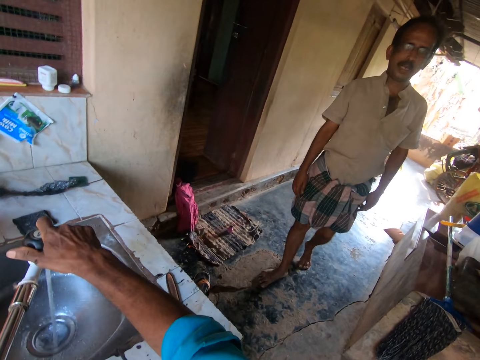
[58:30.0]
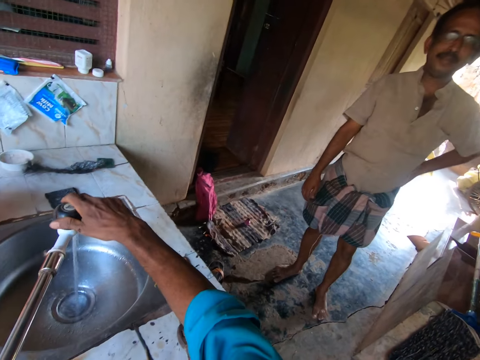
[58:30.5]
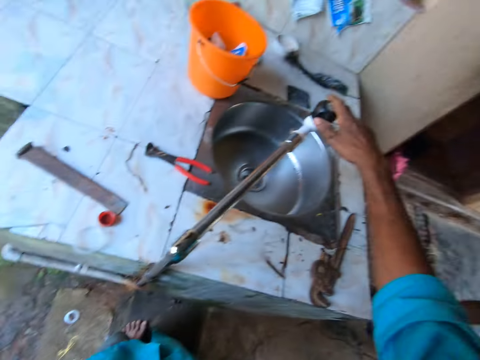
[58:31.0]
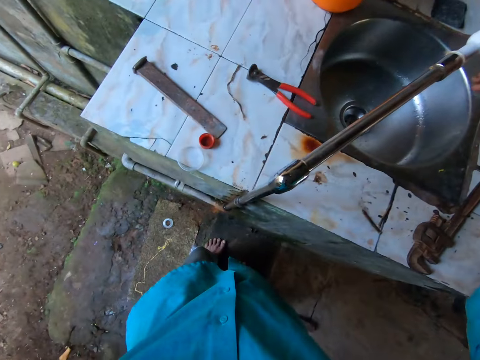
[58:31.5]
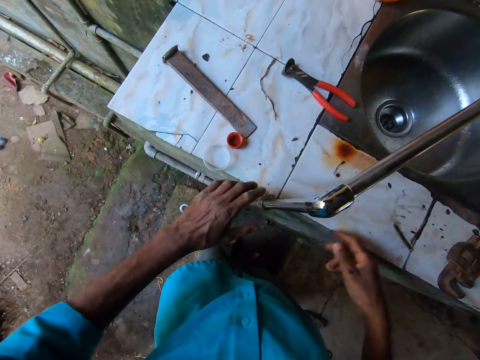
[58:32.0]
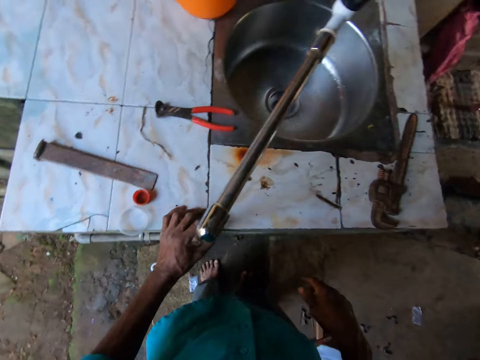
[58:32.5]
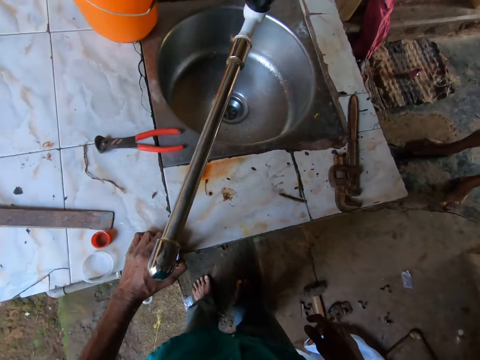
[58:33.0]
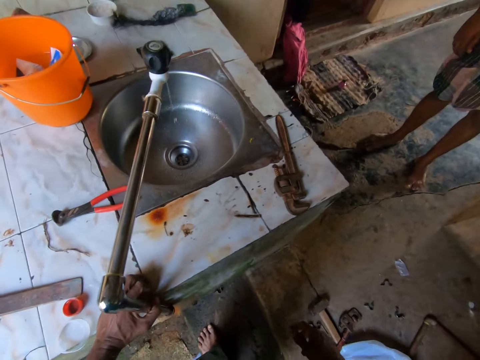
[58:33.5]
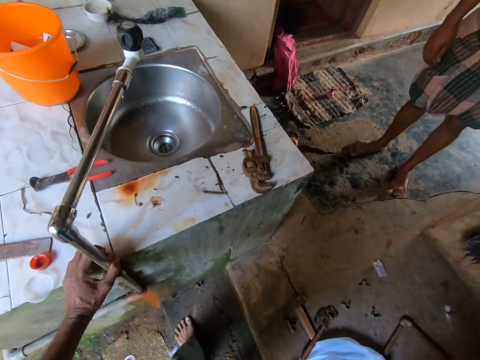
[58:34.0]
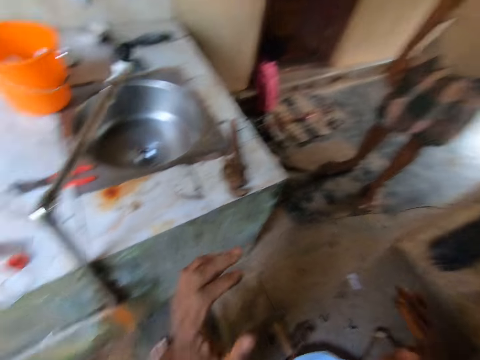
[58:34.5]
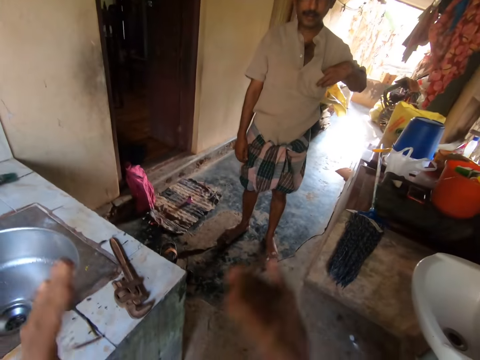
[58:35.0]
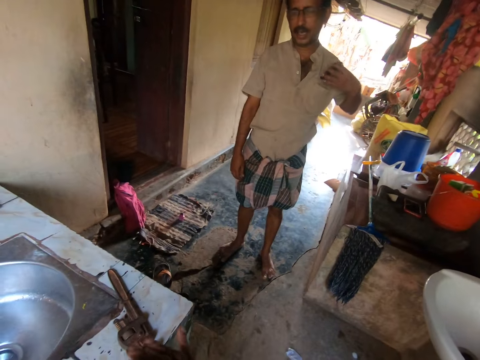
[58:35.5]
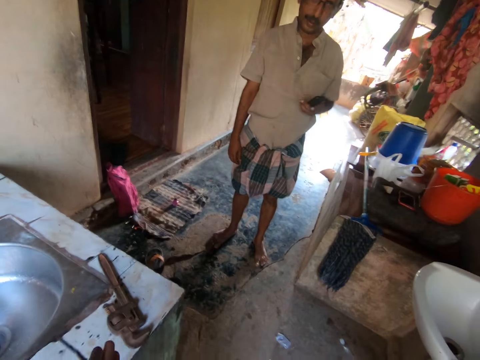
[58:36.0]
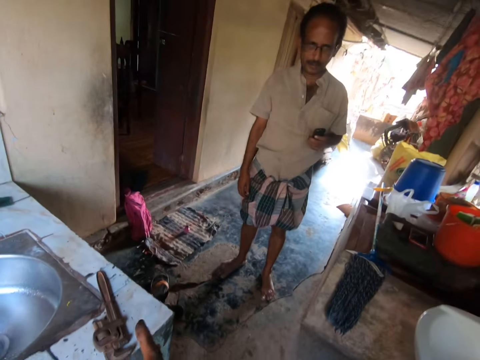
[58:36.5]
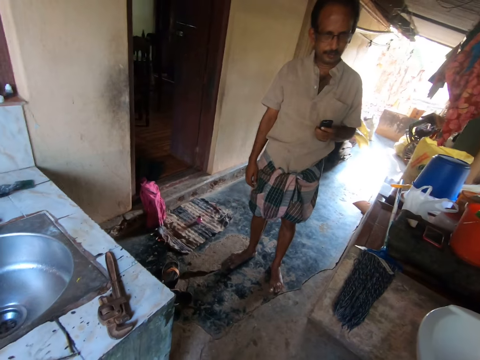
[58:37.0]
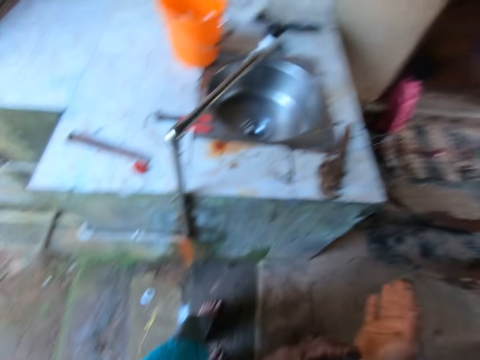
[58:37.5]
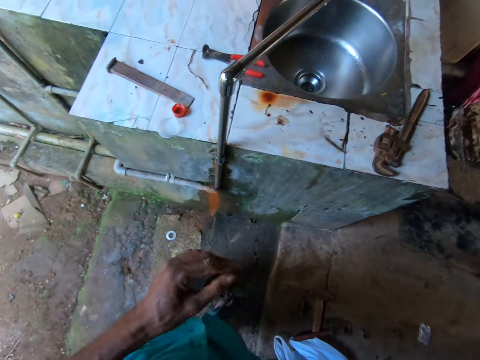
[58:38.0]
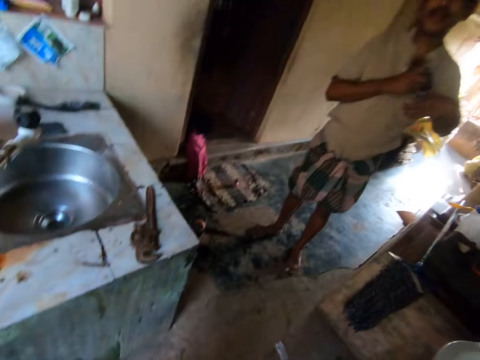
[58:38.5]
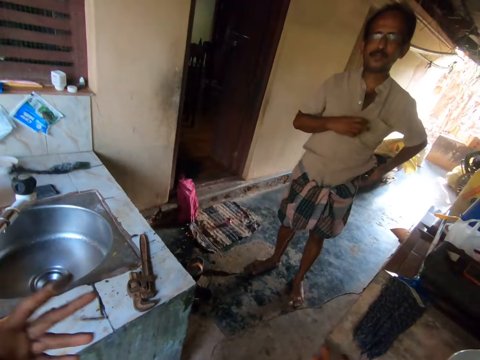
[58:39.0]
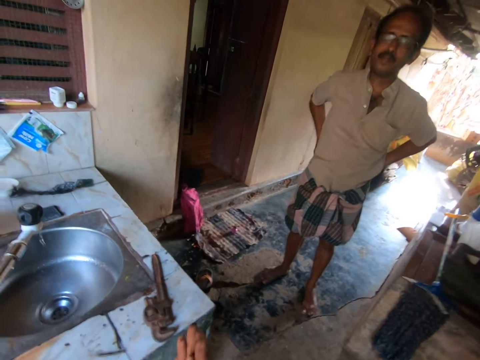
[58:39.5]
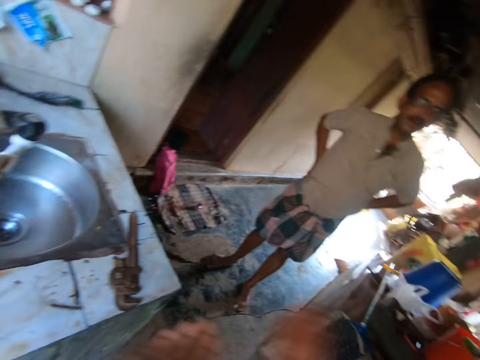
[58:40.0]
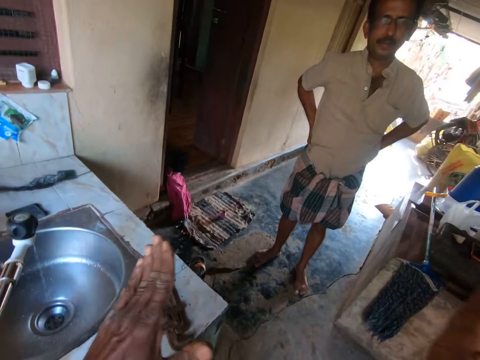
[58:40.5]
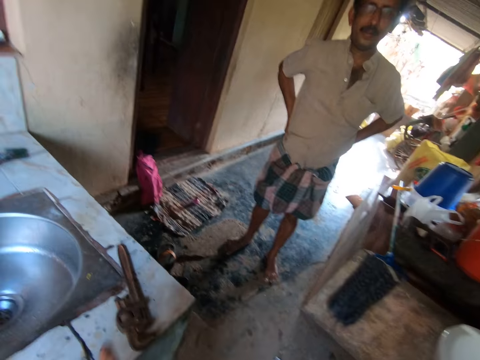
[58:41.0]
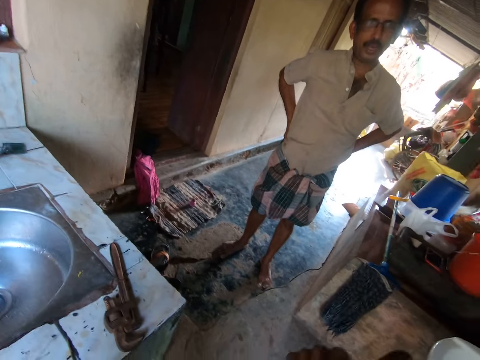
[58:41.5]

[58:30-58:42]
The camera wearer looks at the tap and moves both hands. He holds the tap pipe with his left hand. He touches the supply pipe and converses with a man. The man takes a phone from his shirt pocket with his right hand. The man puts the phone in his shirt pocket with his right hand.

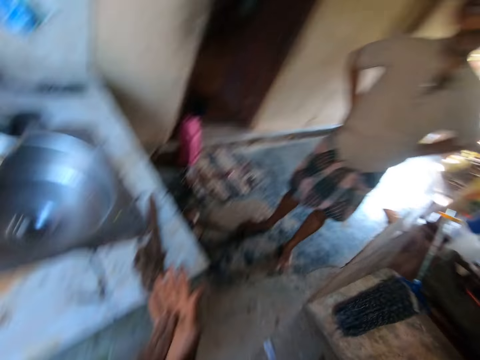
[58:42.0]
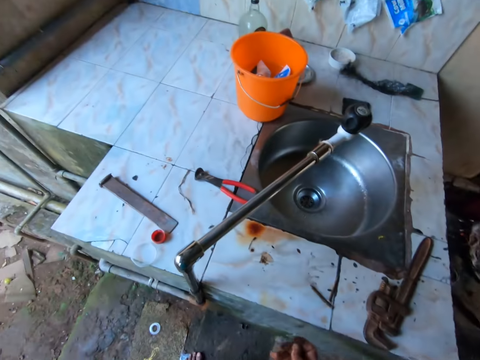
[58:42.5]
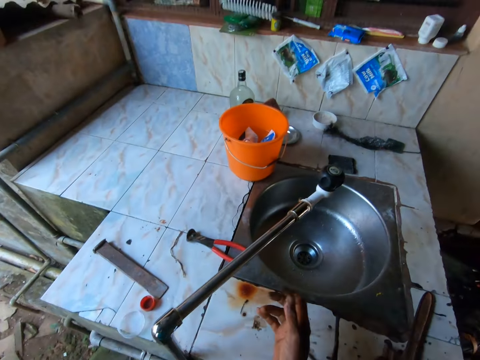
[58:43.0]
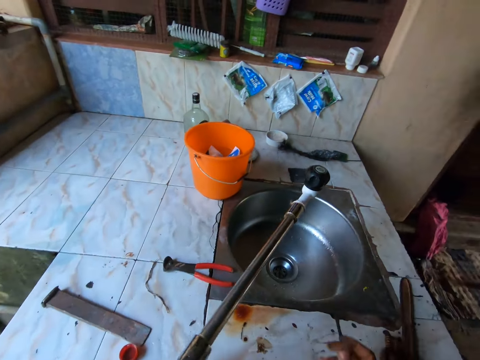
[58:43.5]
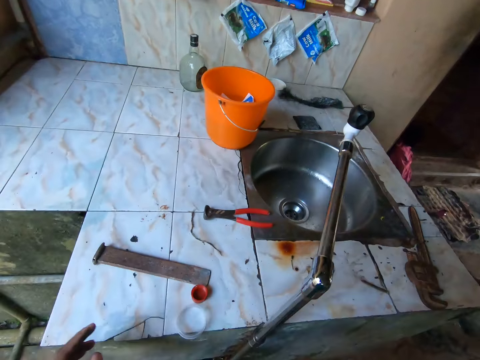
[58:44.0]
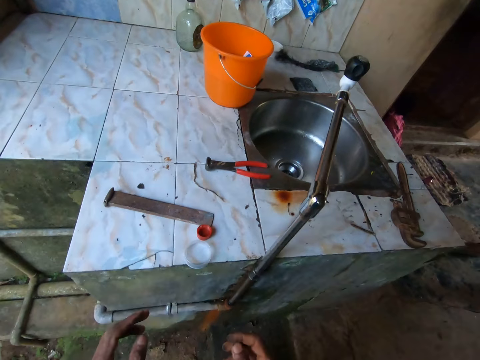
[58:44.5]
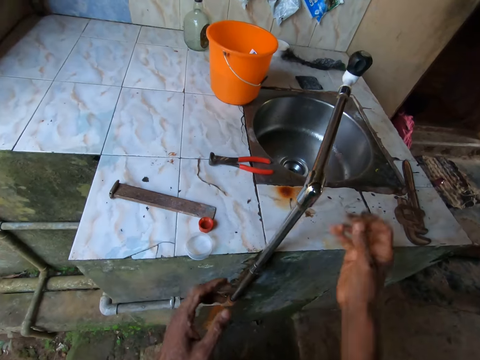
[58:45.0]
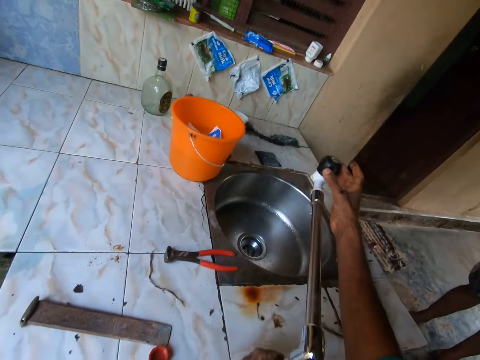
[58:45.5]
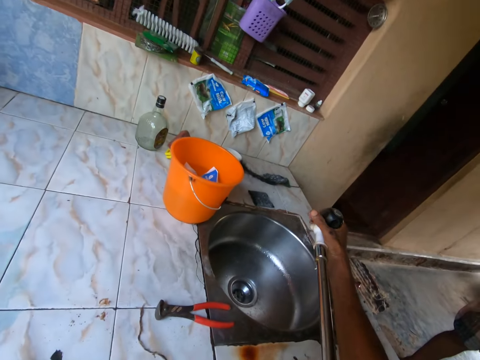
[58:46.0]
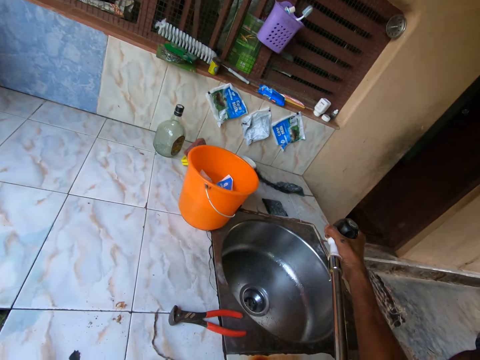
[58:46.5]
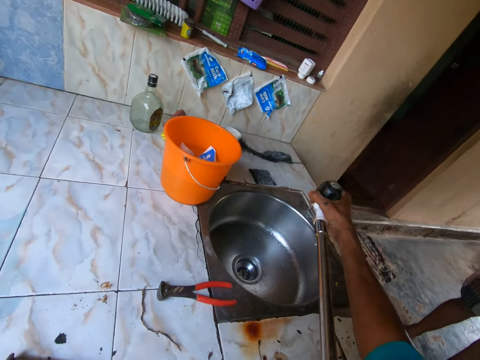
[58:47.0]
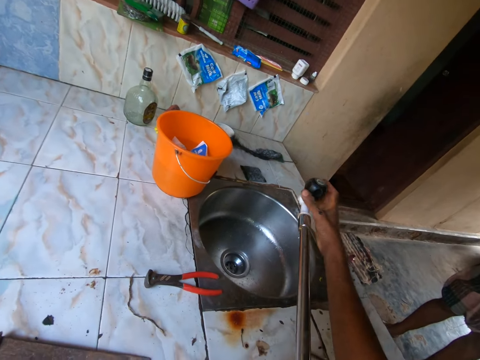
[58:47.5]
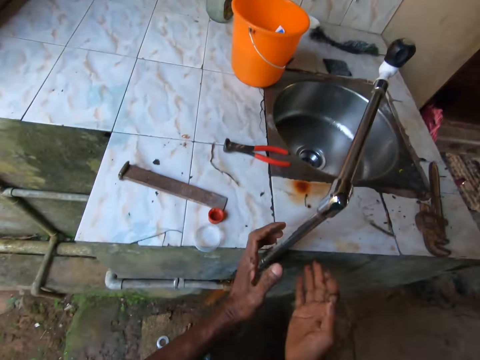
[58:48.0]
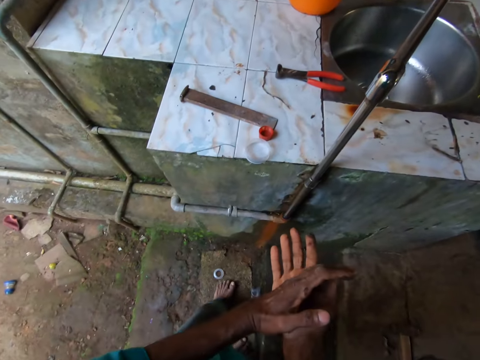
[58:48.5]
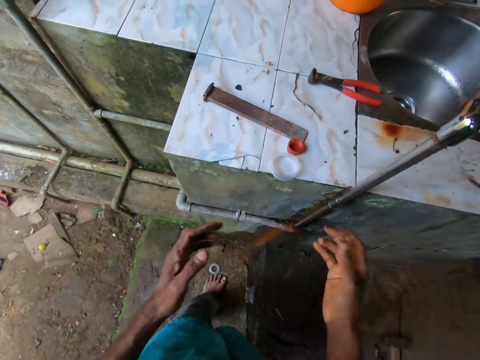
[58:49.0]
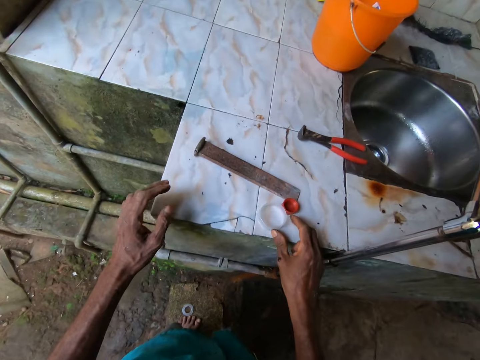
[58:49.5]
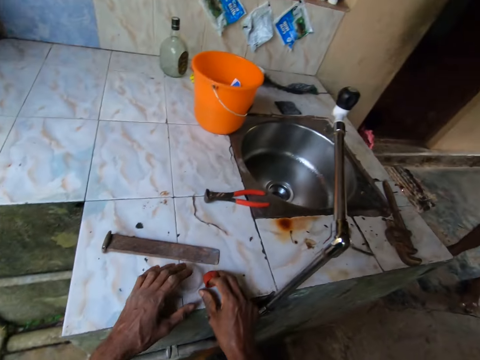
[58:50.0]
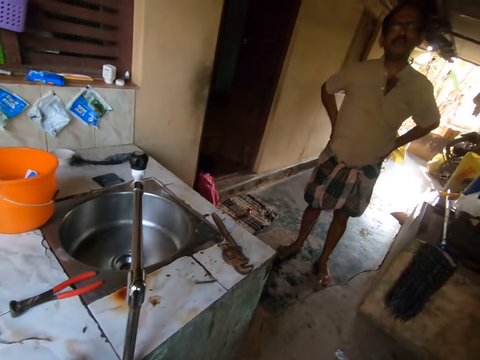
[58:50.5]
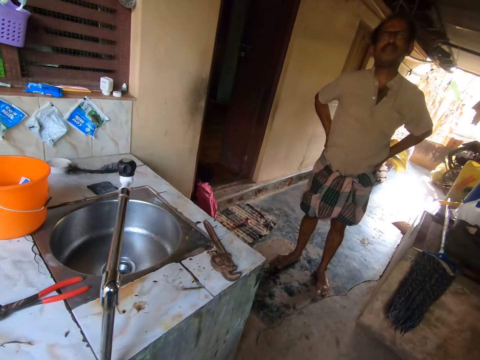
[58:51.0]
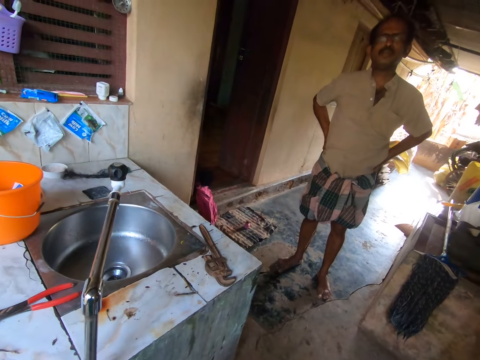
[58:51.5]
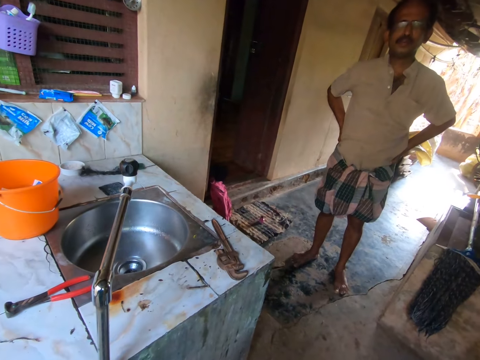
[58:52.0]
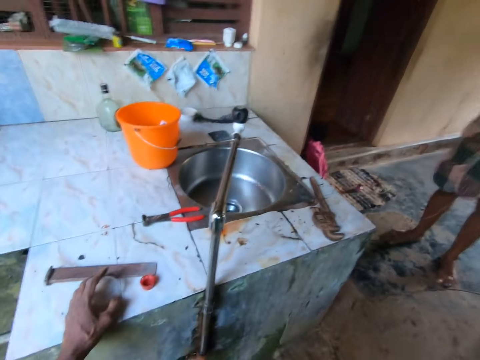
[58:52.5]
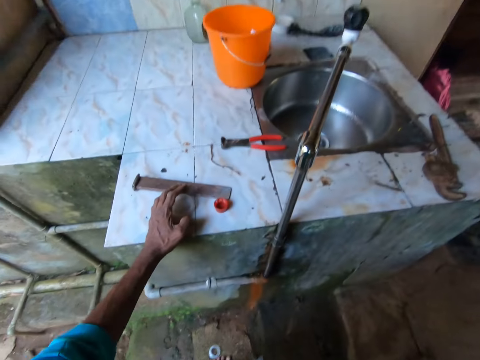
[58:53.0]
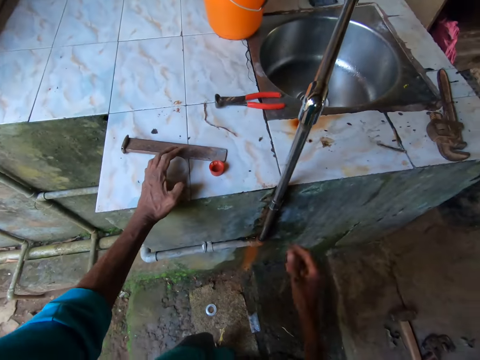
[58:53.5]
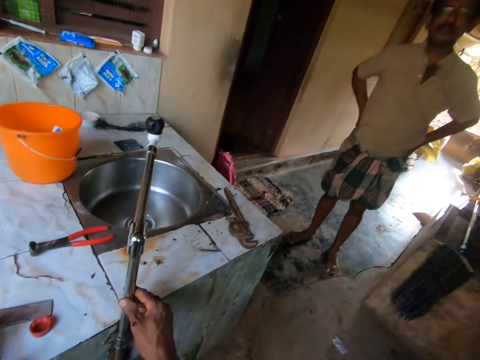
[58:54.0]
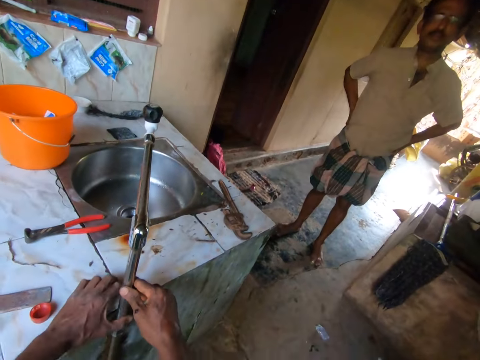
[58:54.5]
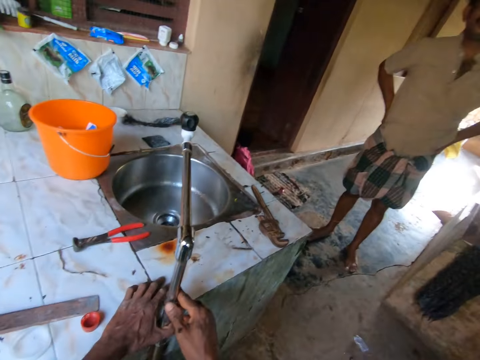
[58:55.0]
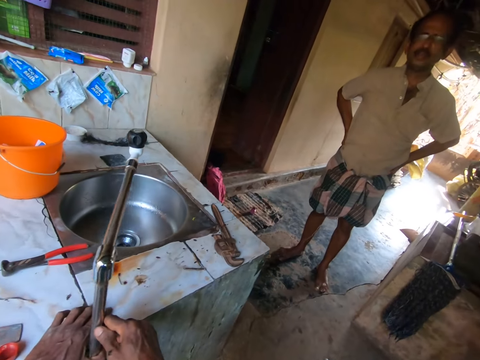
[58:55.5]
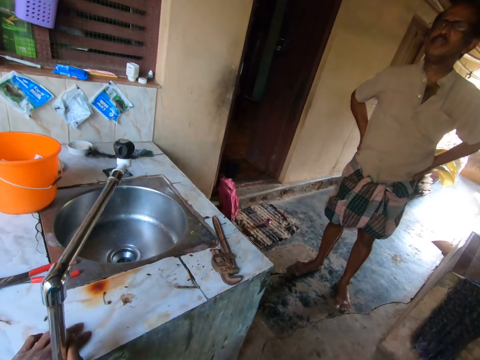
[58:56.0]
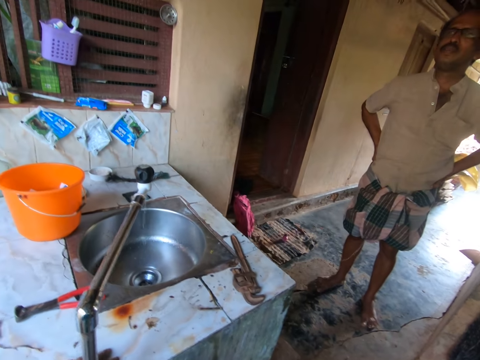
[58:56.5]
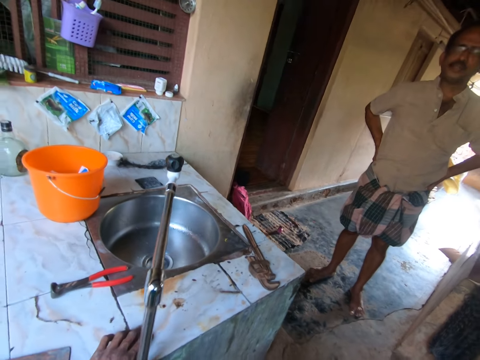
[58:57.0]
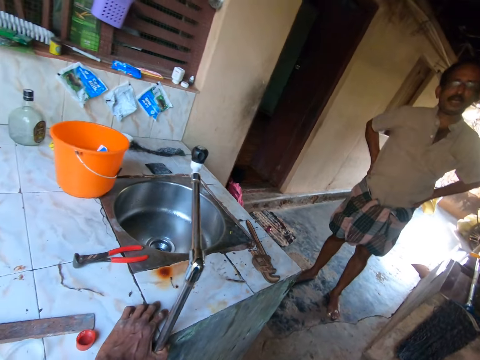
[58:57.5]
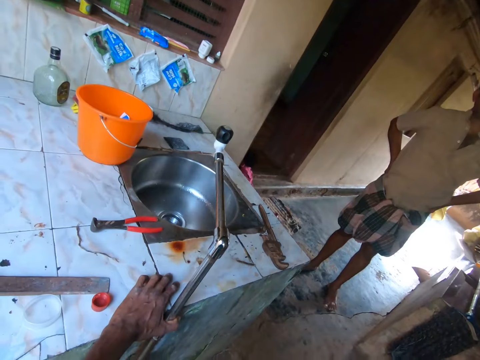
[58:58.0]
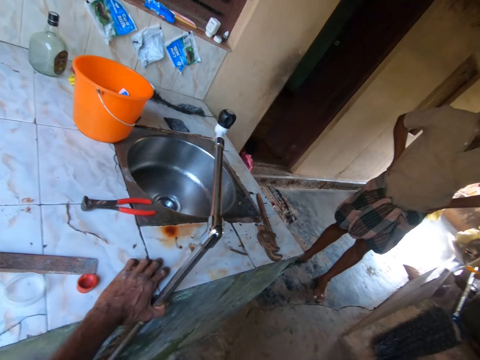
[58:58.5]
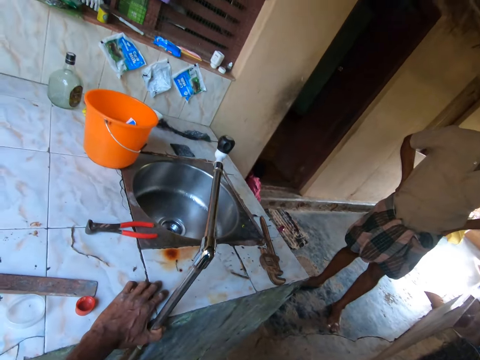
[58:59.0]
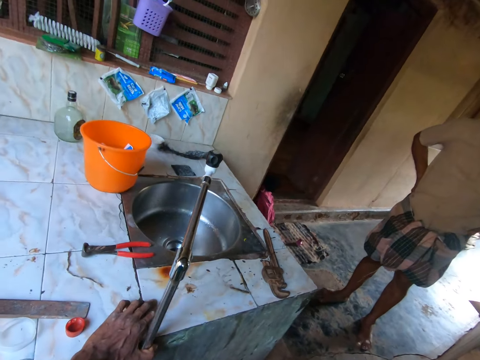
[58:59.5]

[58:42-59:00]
The camera wearer moves both hands and converses with a man. They hold the tap. They touch the bottle top on the kitchen surface. They converse with another man. They touch the tap. They converse with the other man.
